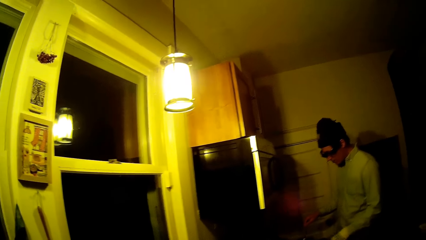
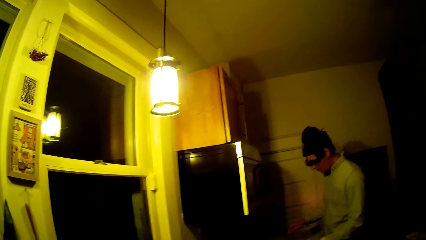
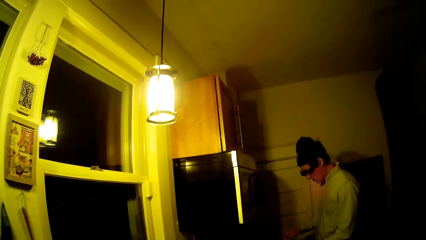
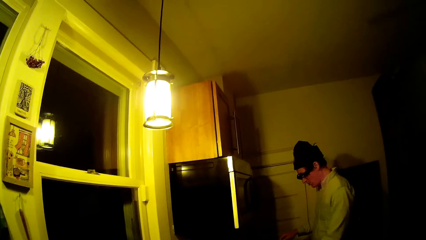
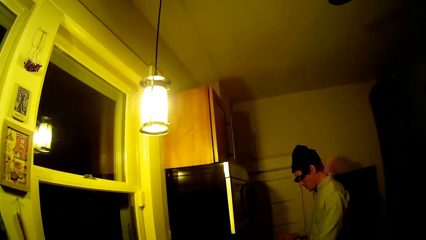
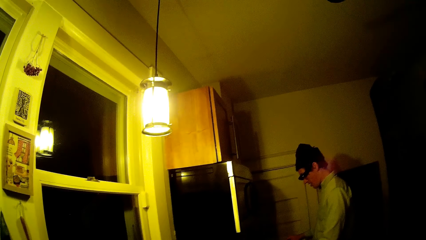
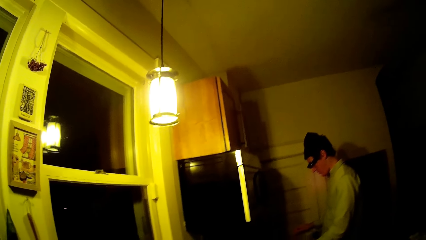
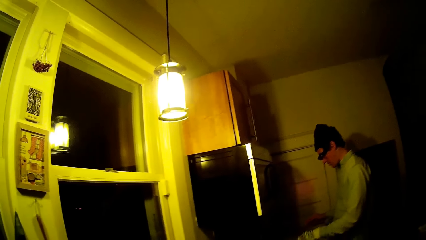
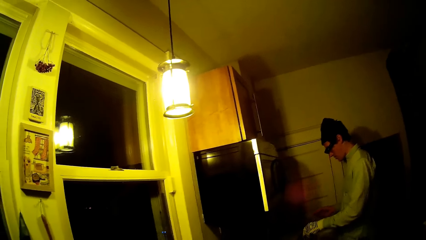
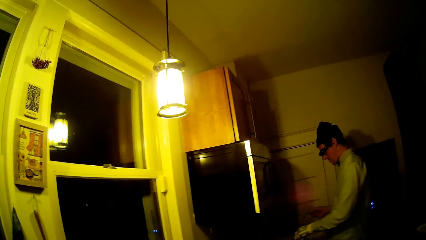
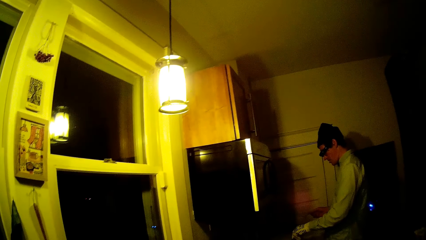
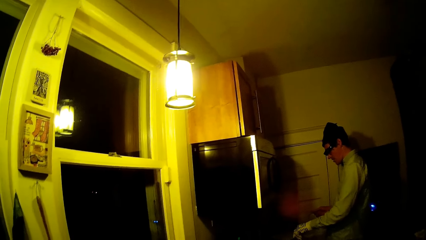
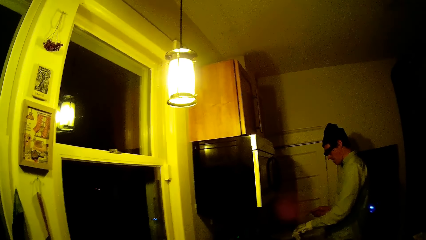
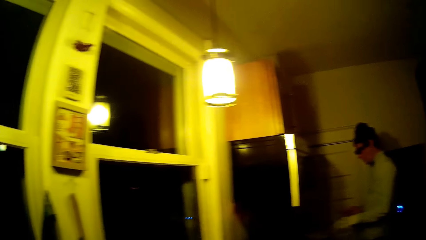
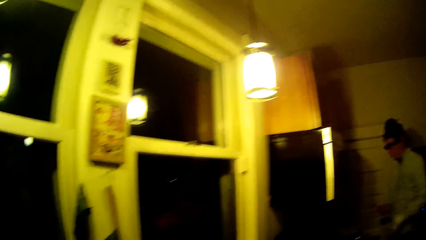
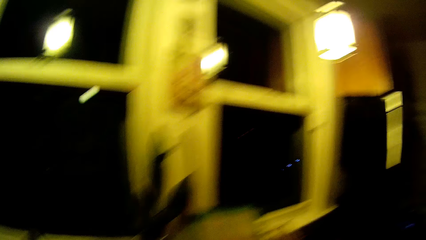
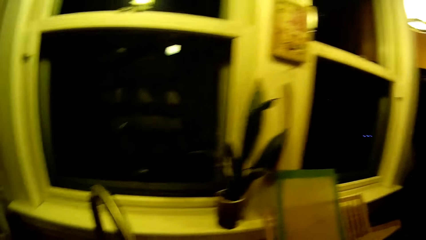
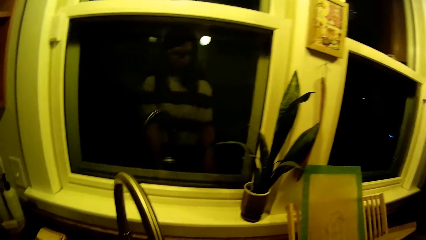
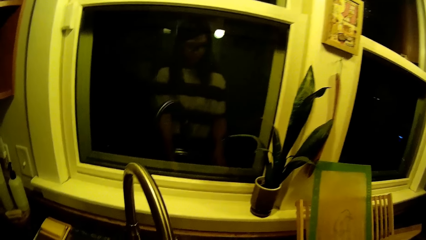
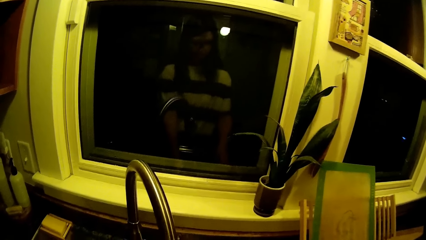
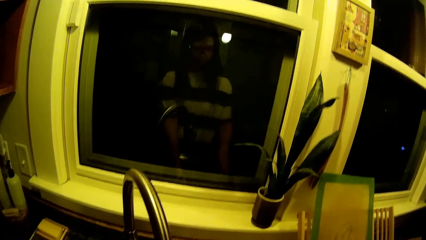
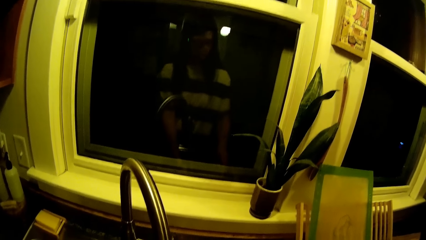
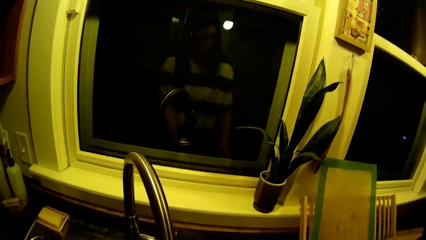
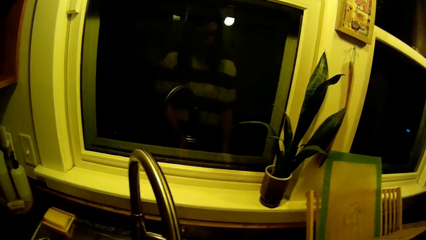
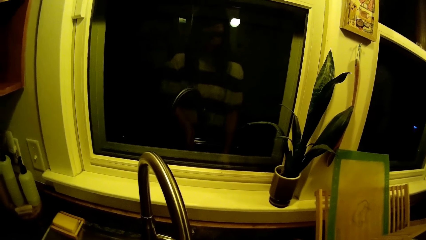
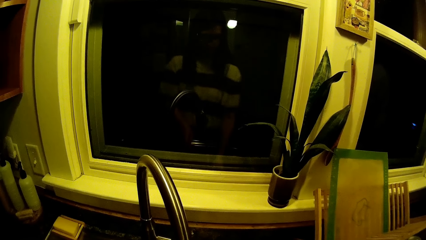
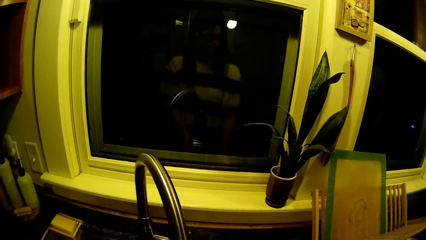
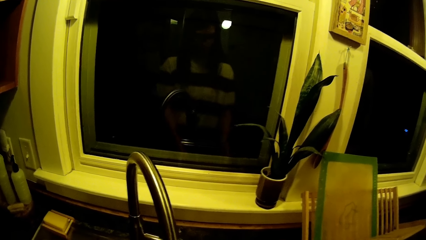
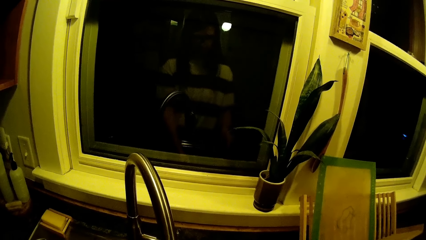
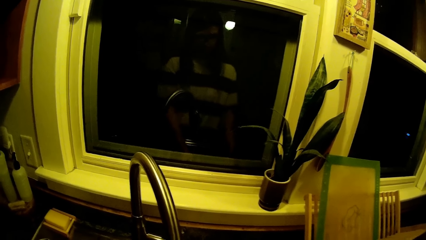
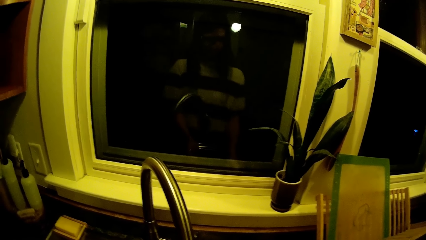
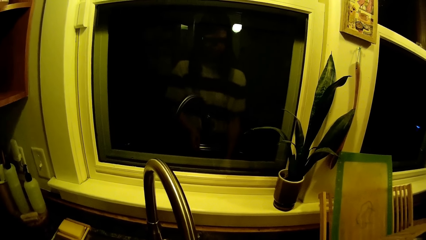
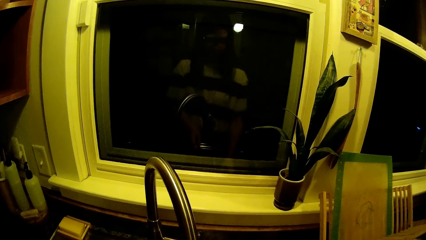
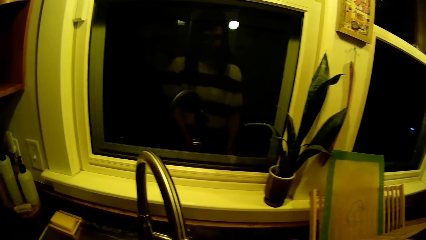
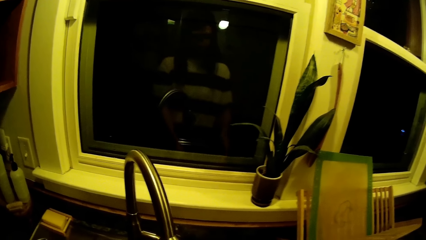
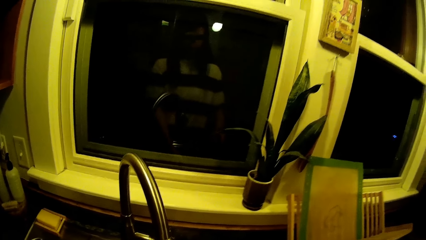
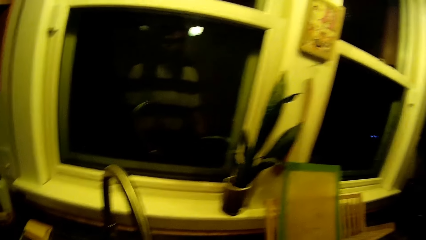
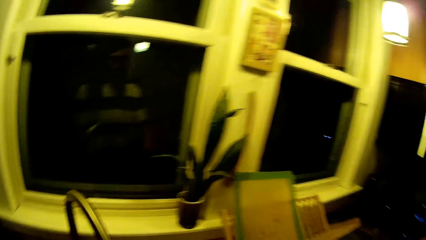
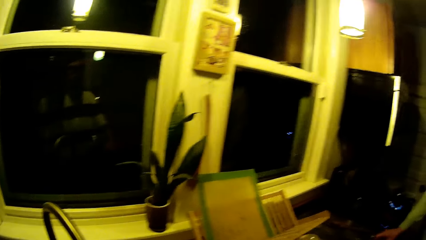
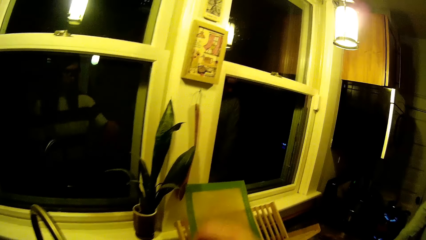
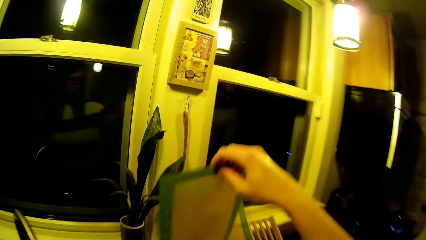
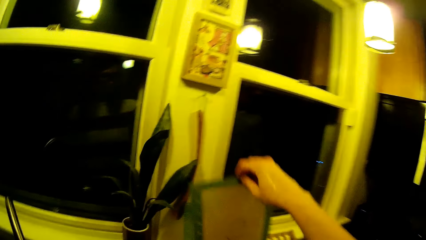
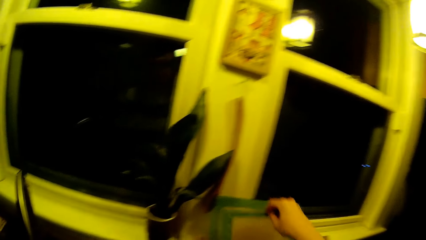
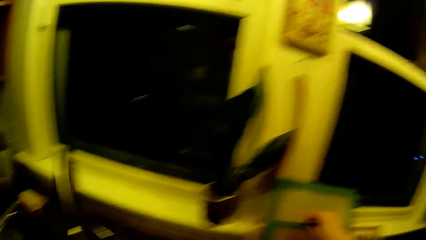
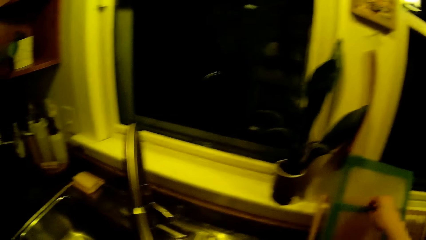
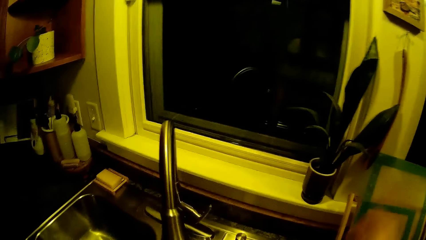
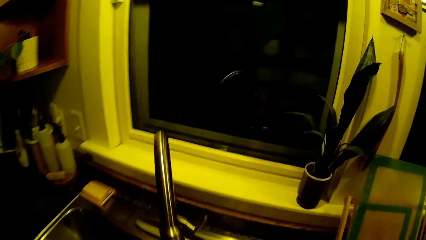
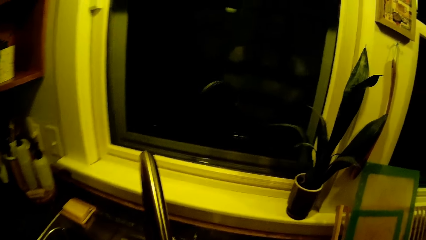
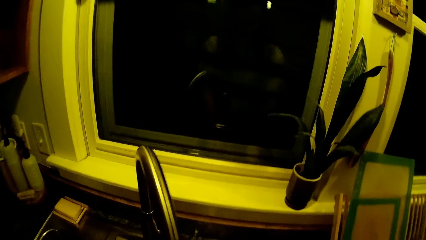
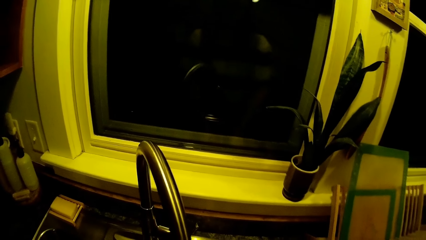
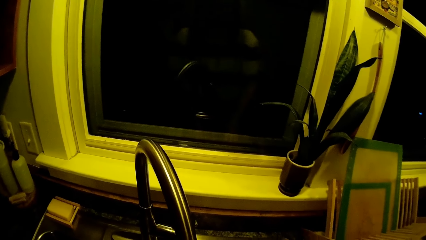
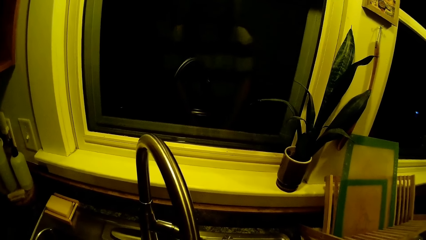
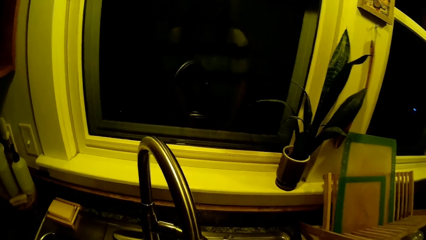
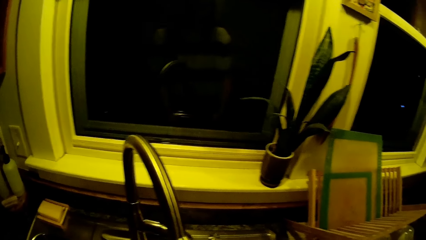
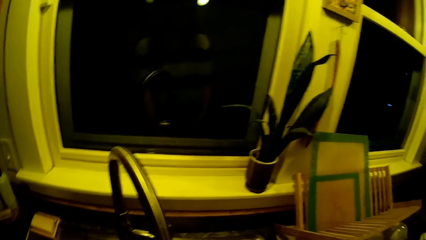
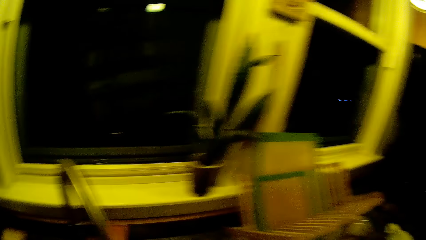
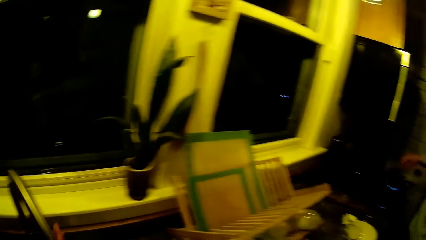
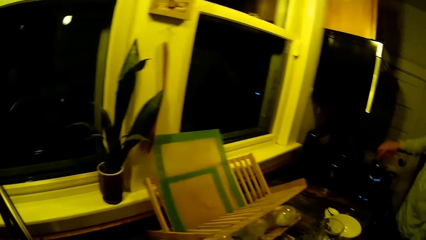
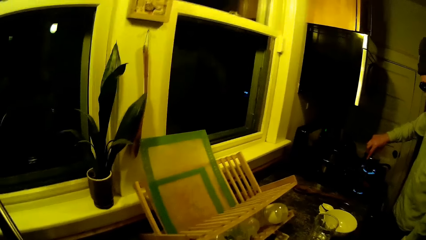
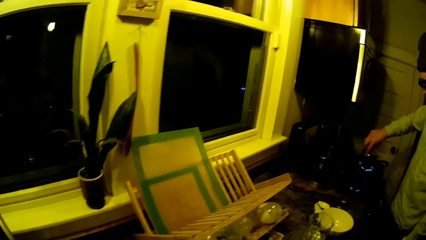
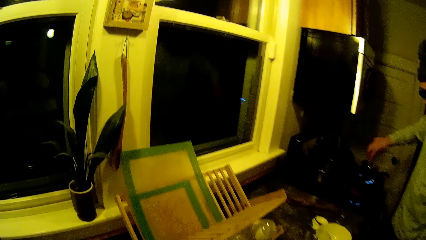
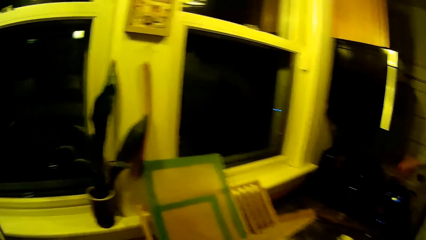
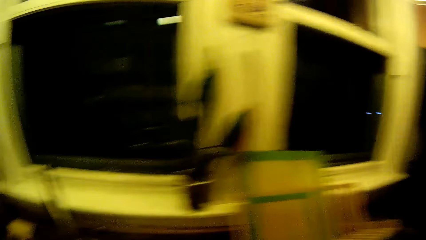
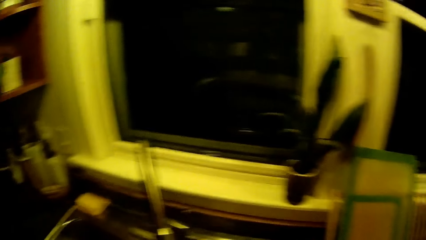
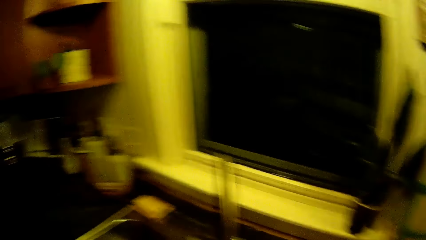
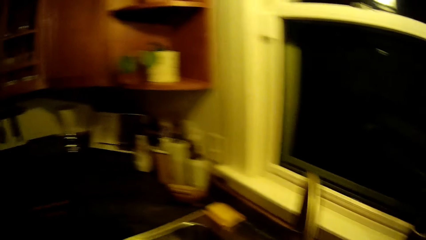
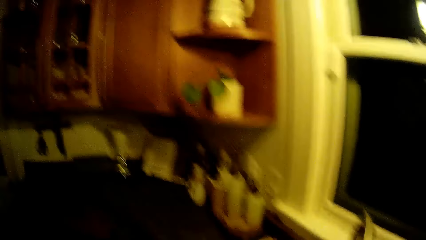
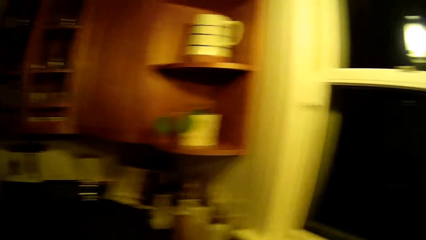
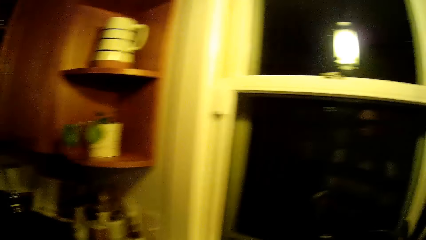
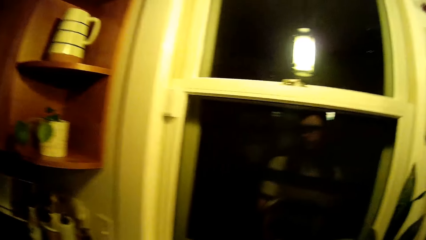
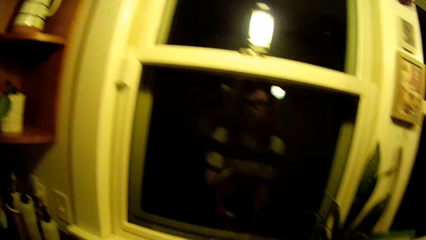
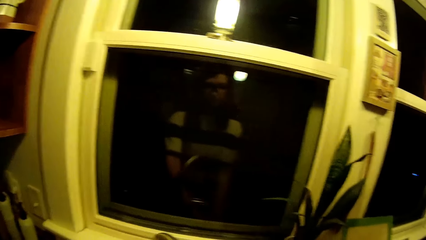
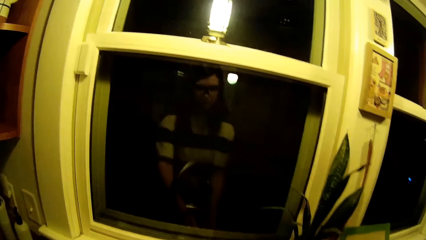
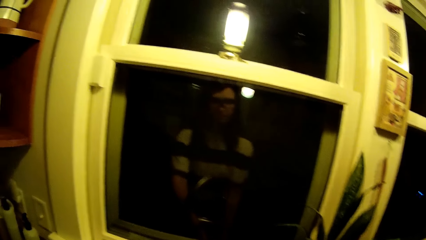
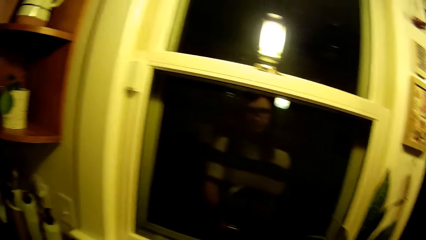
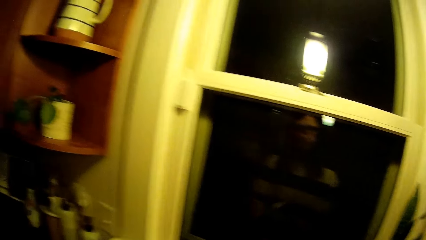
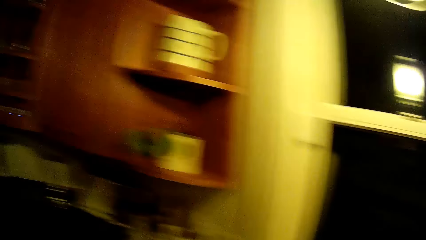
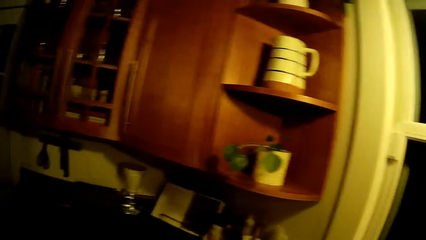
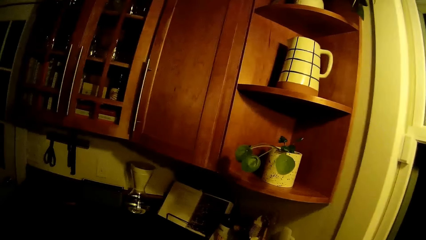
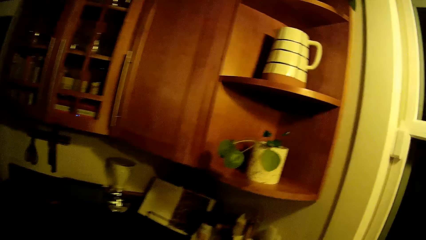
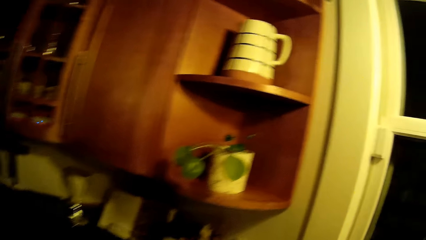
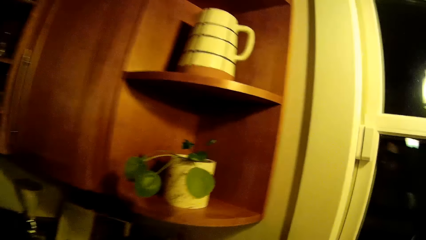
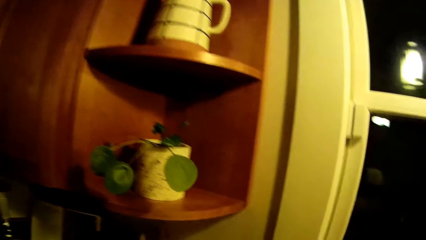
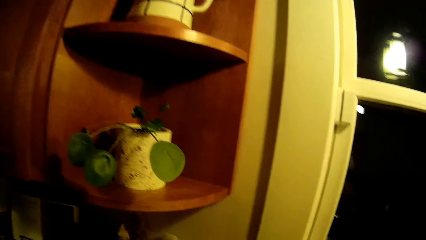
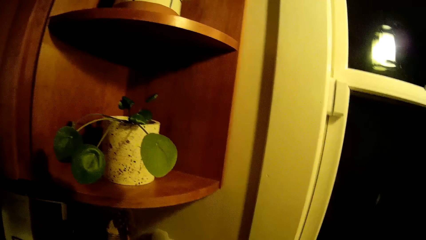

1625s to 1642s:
The man covers the pot on the stove with a lid in his left hand. The camera wearer picks up a tray or table mat. She drops the tray on the kitchen counter with her right hand. She washes dishes in the kitchen sink with both hands and closes the faucet. Another man stirs a pot at a kitchen stove with a spoon in his right hand. The camera wearer talks to a baby. She looks around.
